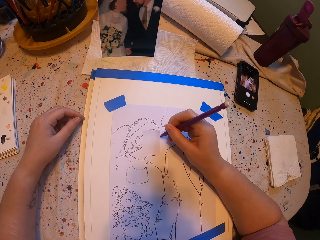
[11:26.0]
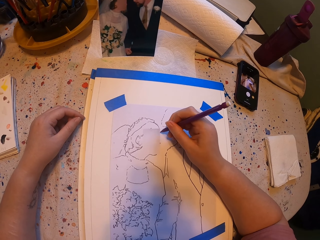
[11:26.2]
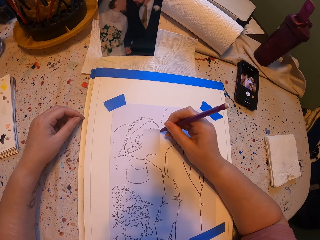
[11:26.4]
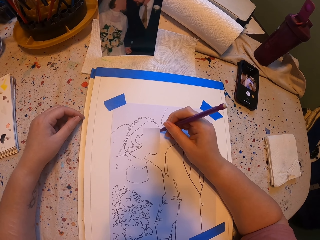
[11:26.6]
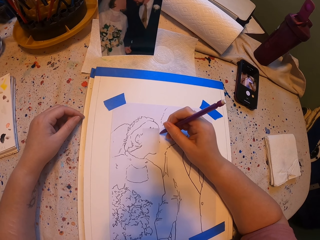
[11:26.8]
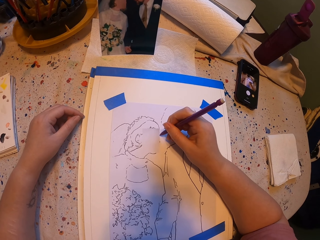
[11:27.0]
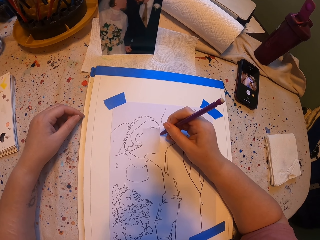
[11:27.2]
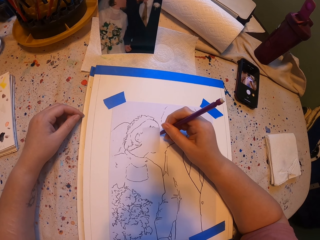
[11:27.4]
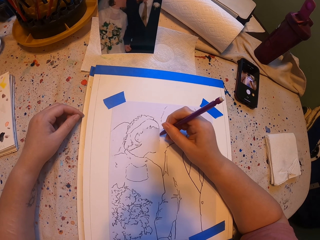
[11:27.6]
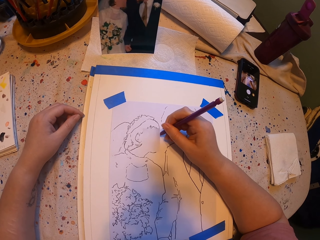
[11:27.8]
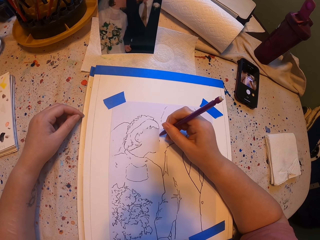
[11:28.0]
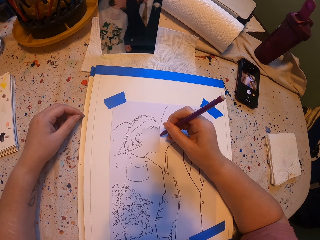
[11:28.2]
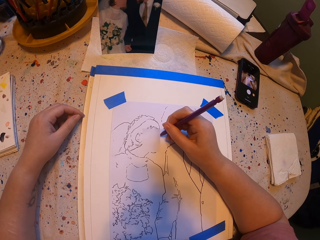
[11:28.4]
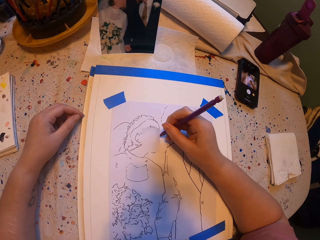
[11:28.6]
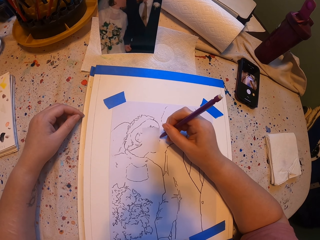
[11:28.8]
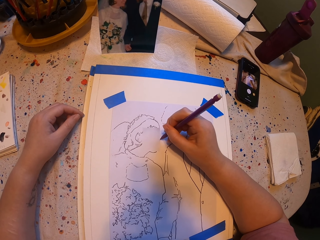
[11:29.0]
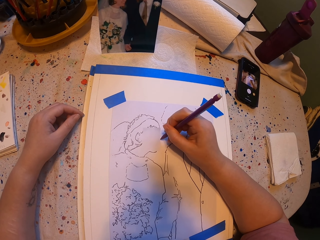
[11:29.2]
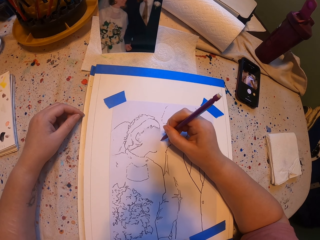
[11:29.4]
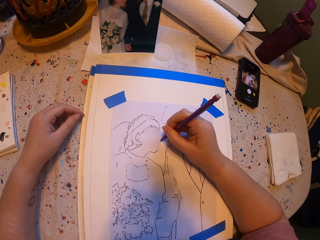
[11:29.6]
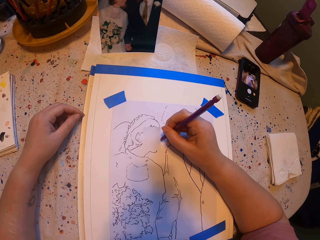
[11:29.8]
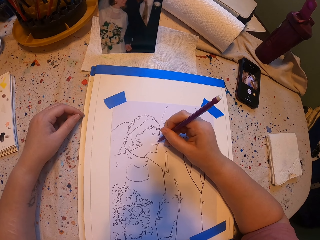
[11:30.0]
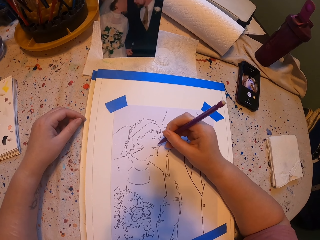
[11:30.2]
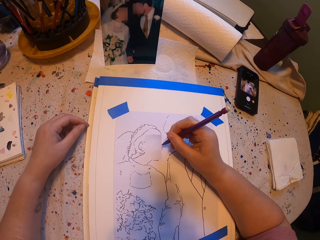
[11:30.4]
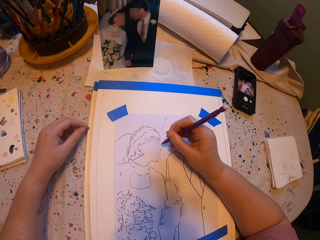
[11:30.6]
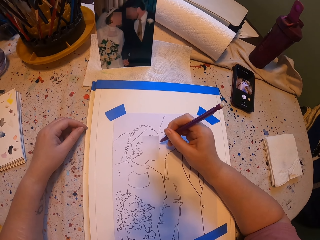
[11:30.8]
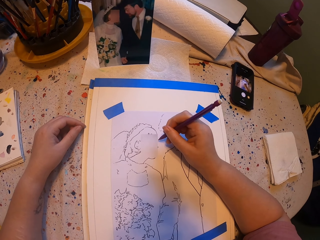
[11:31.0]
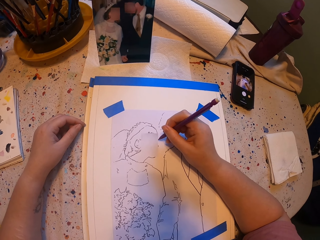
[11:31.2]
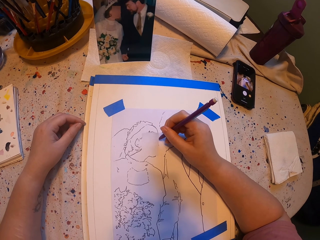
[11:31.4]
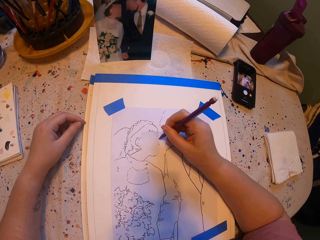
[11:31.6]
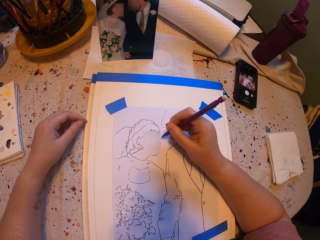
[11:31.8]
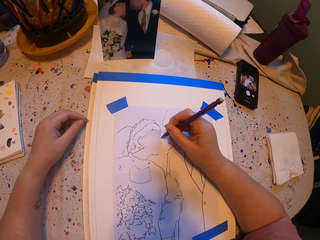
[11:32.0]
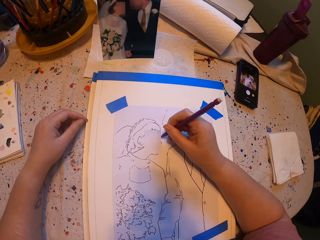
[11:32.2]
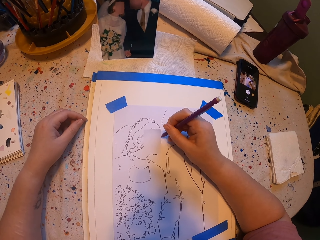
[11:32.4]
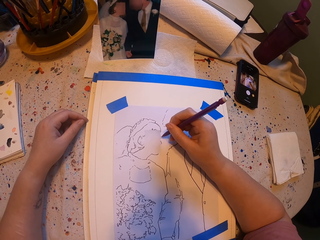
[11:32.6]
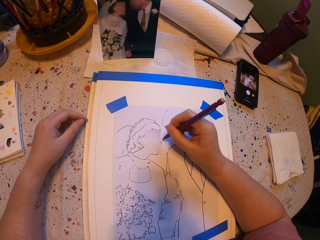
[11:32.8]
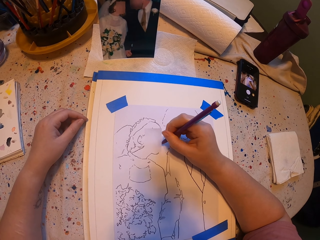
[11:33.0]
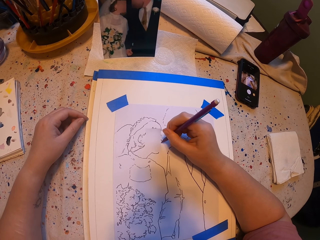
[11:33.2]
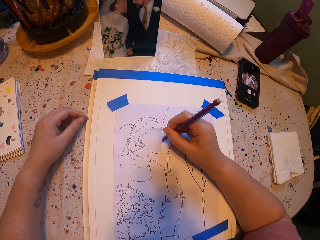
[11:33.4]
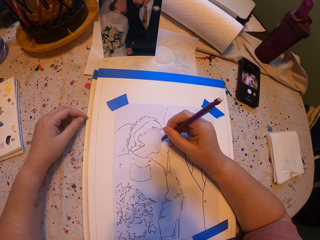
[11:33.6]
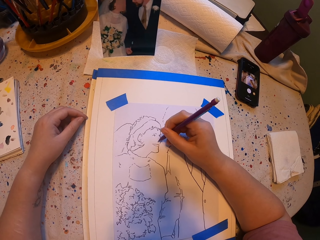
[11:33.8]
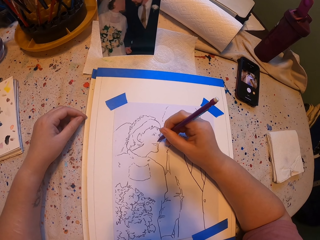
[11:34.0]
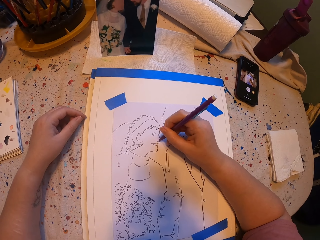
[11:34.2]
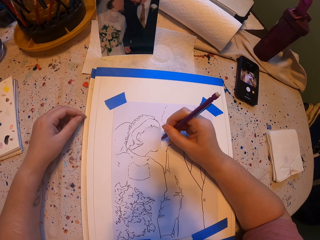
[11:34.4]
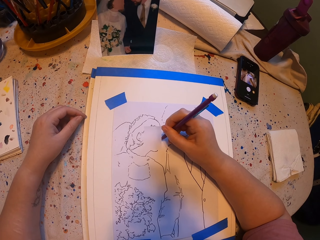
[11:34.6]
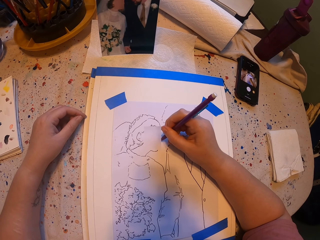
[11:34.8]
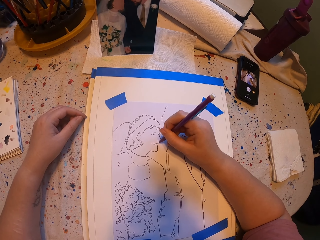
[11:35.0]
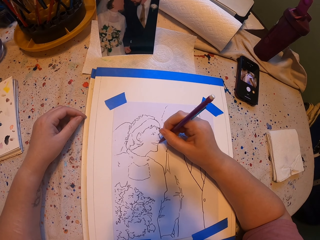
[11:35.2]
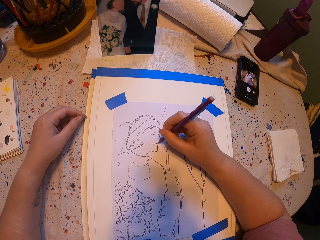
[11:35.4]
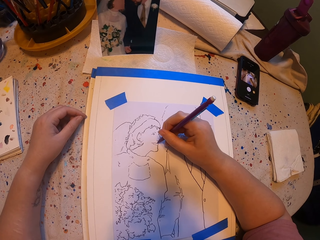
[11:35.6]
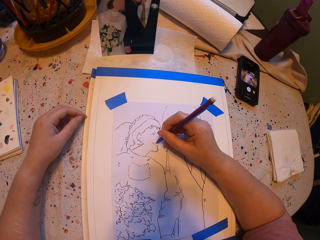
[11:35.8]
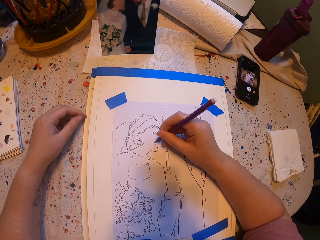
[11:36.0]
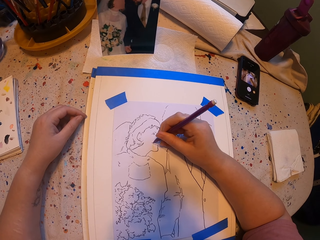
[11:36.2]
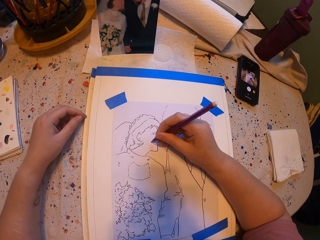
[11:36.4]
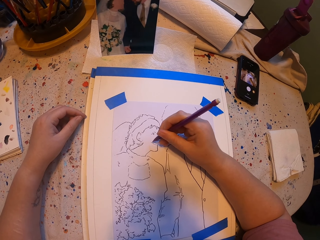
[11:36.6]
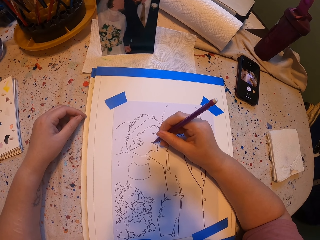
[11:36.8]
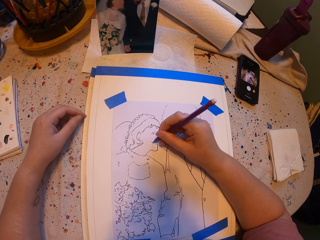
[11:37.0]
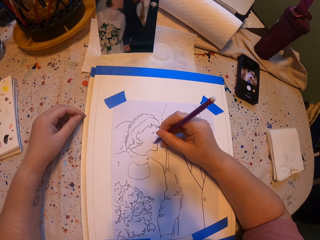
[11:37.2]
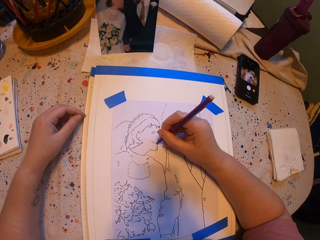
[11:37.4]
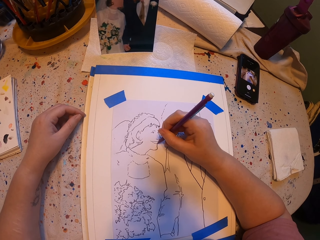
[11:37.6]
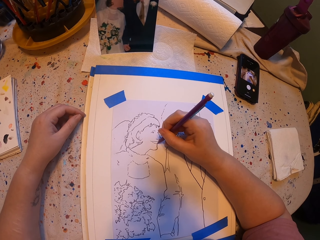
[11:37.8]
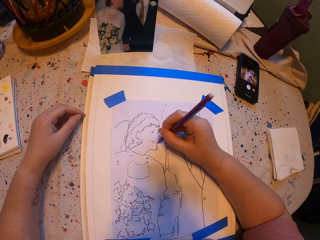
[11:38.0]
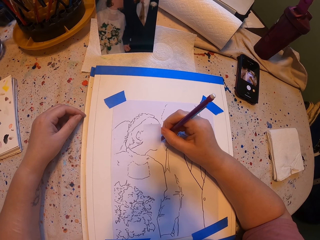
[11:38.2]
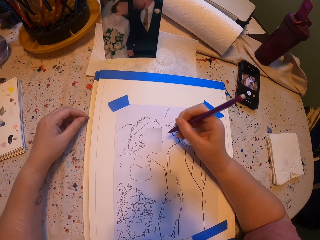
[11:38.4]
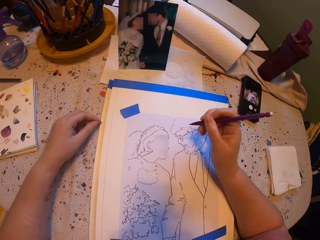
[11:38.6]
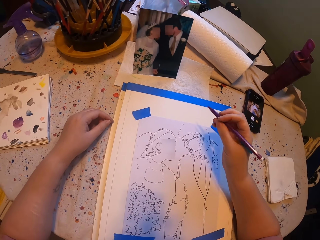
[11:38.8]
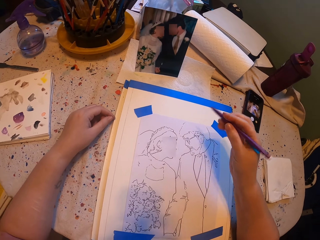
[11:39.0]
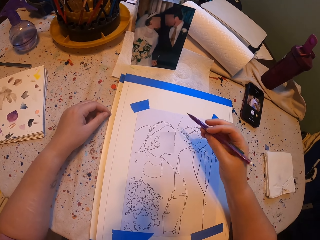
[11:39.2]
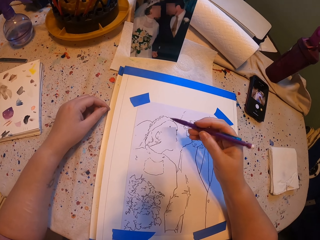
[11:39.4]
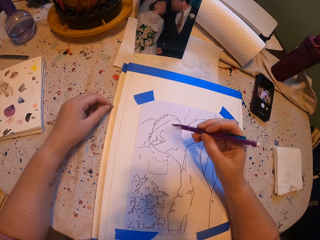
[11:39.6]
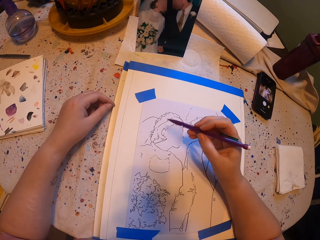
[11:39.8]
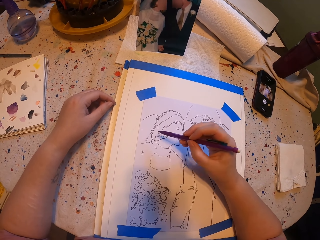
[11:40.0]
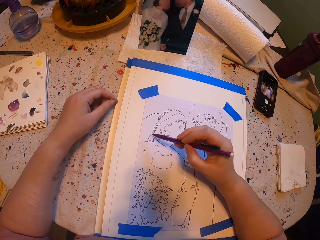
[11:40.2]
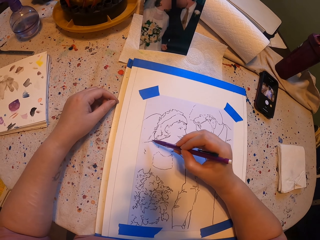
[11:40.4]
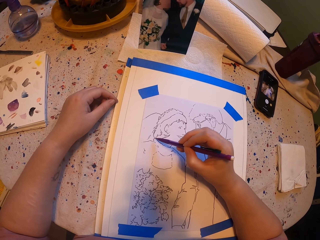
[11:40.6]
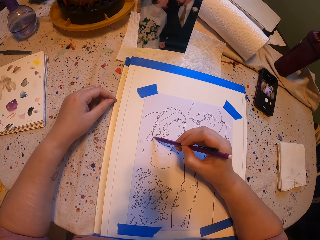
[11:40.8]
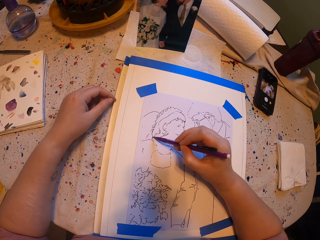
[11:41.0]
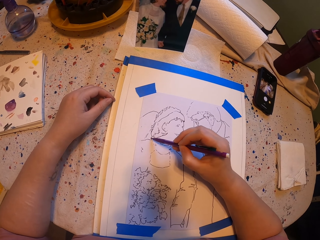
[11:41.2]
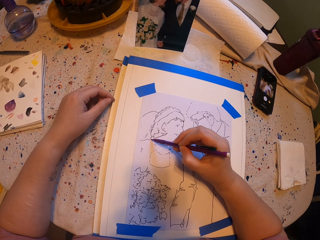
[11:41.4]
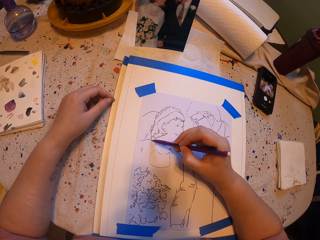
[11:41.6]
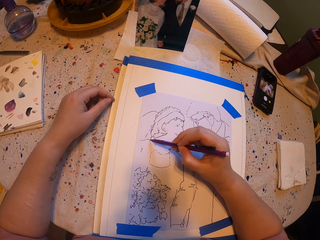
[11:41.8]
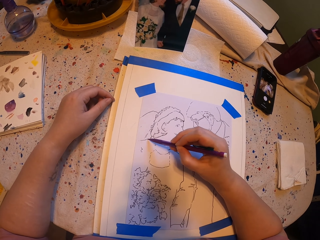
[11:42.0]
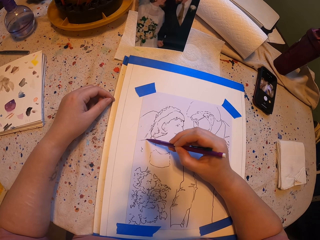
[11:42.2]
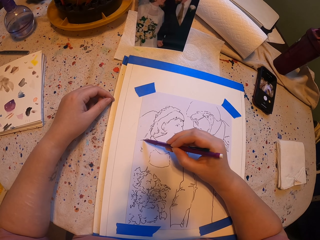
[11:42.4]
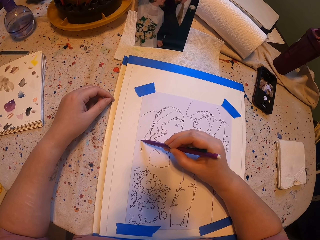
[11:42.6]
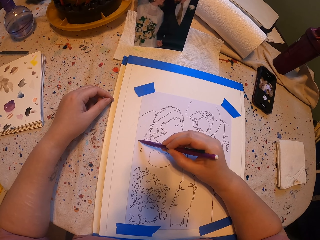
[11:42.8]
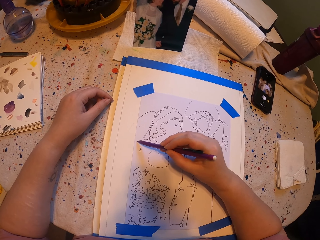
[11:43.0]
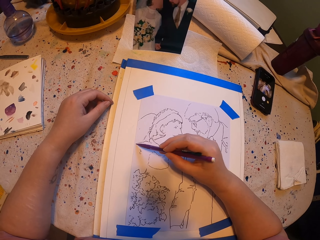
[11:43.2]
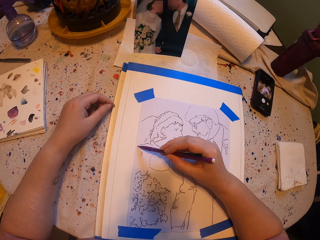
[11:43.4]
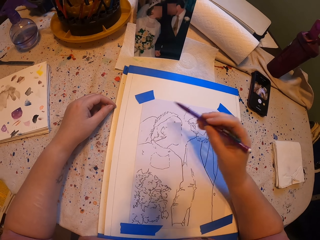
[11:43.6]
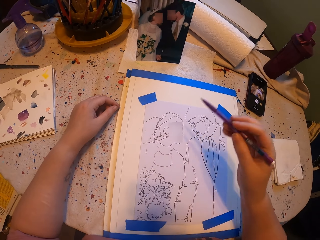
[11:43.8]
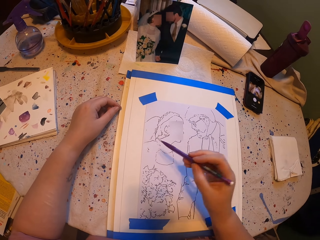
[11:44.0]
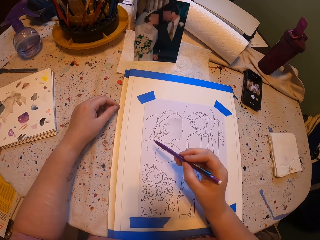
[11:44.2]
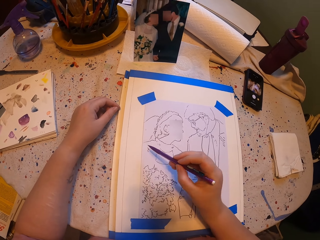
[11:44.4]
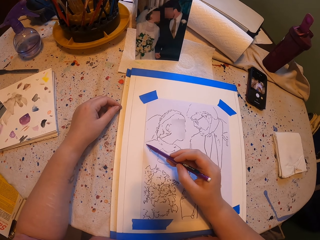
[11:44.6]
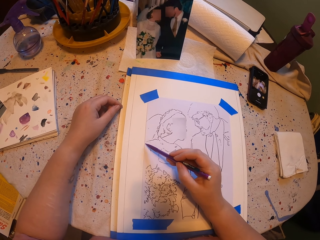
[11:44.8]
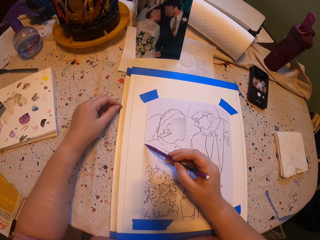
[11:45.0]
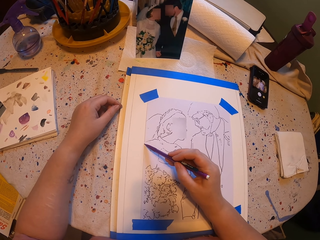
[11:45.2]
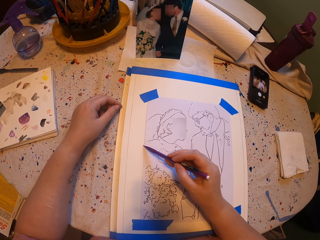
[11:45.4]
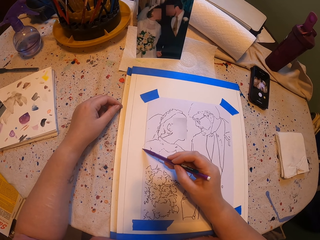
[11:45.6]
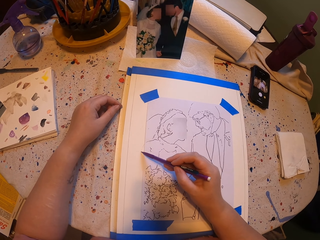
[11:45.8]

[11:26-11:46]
The camera wearer lifts the pencil. They draw with the pencil.
